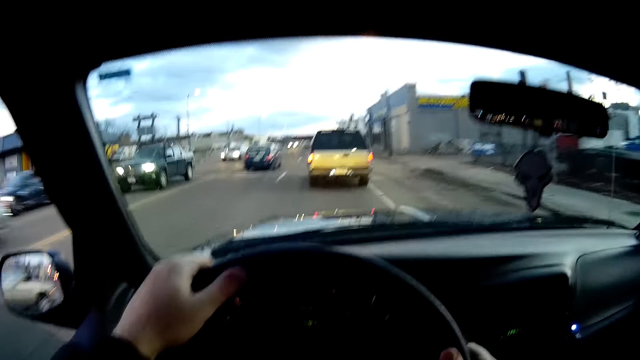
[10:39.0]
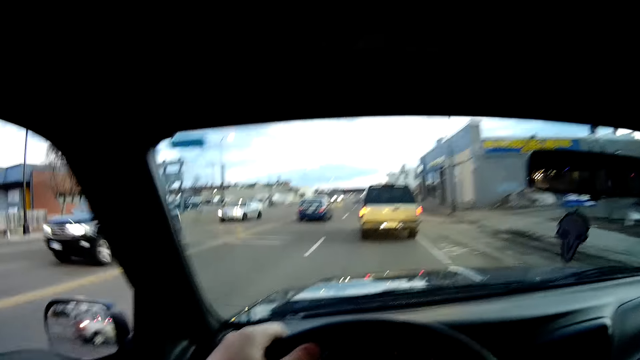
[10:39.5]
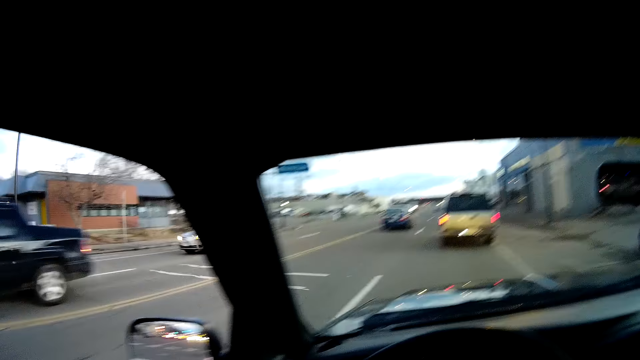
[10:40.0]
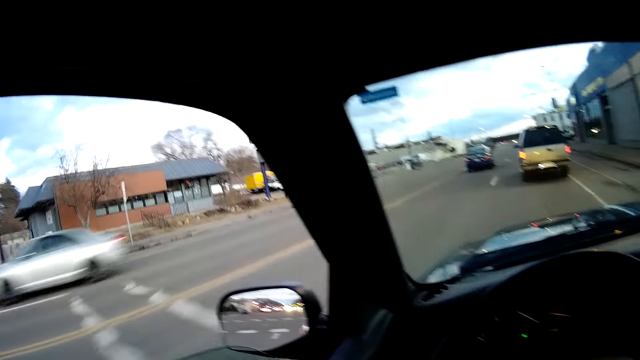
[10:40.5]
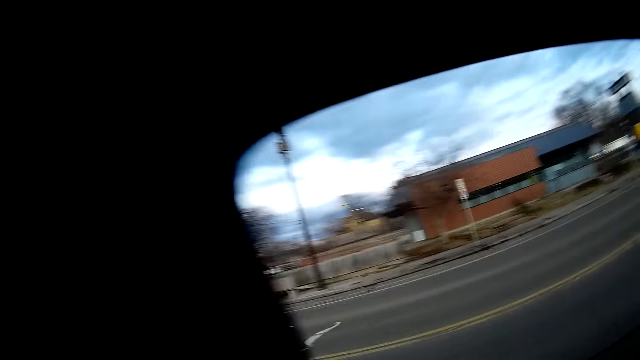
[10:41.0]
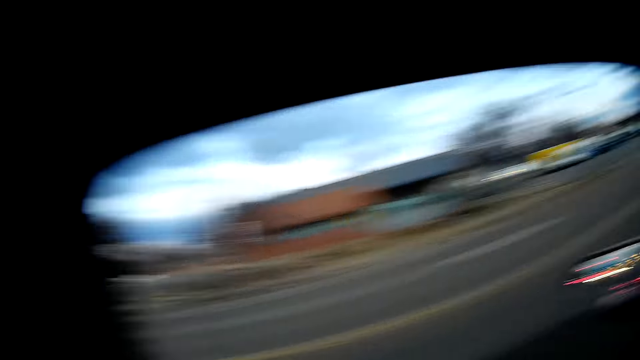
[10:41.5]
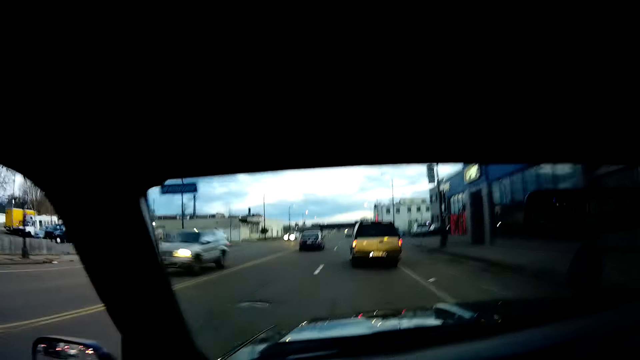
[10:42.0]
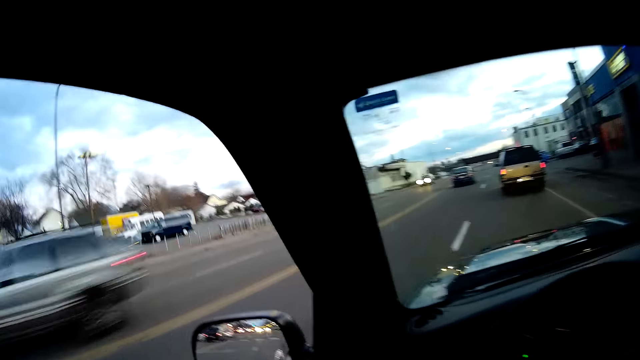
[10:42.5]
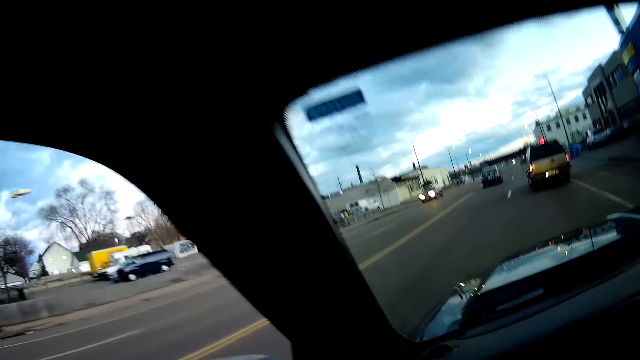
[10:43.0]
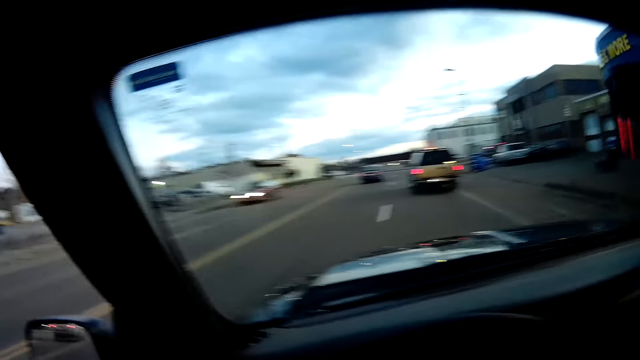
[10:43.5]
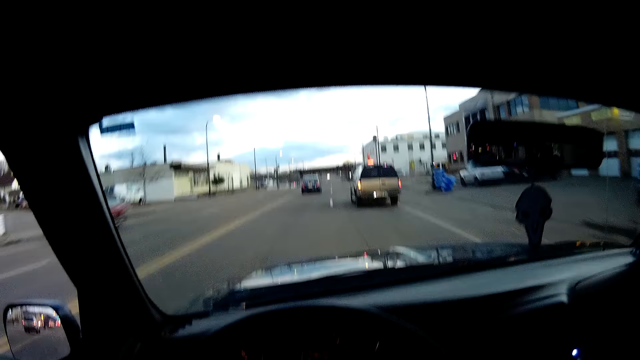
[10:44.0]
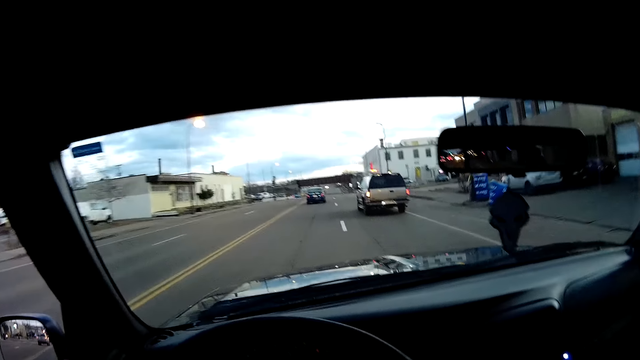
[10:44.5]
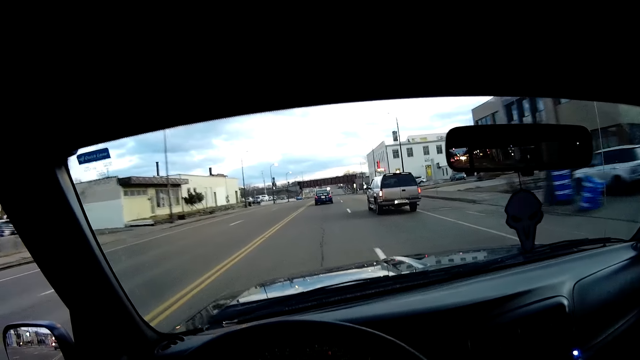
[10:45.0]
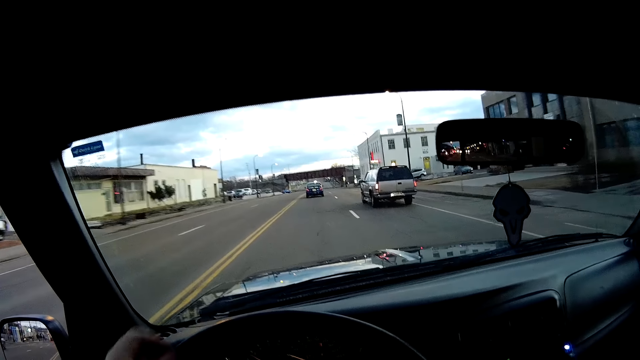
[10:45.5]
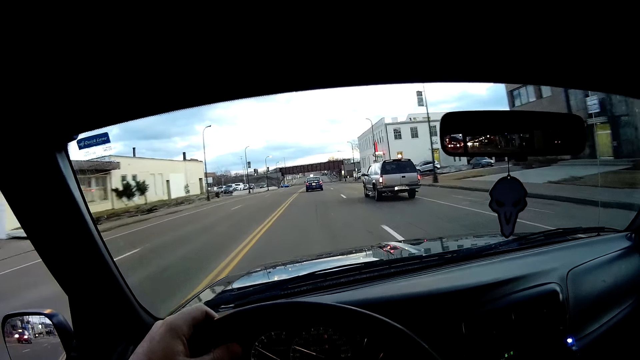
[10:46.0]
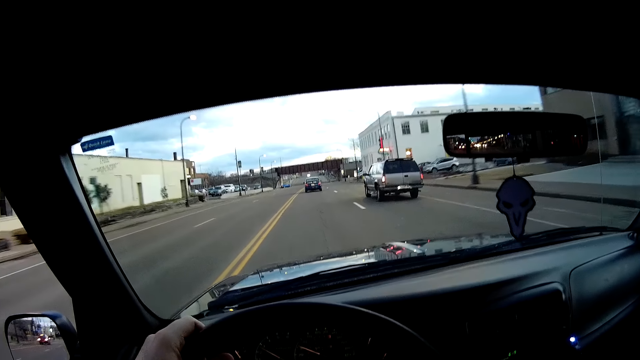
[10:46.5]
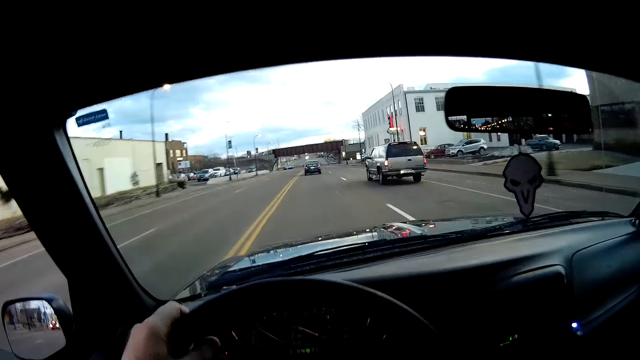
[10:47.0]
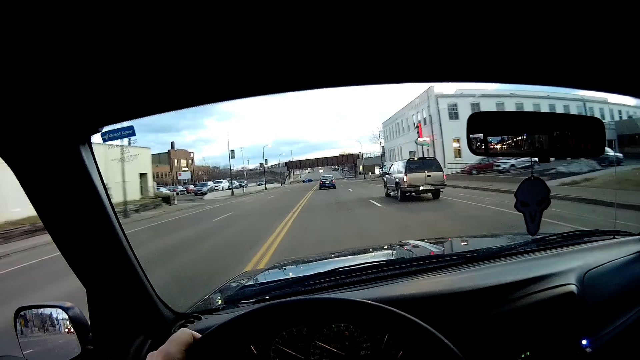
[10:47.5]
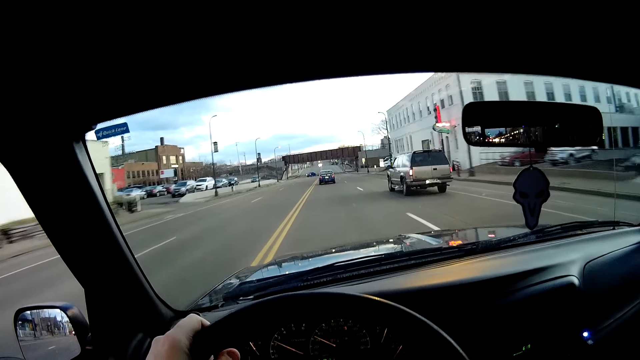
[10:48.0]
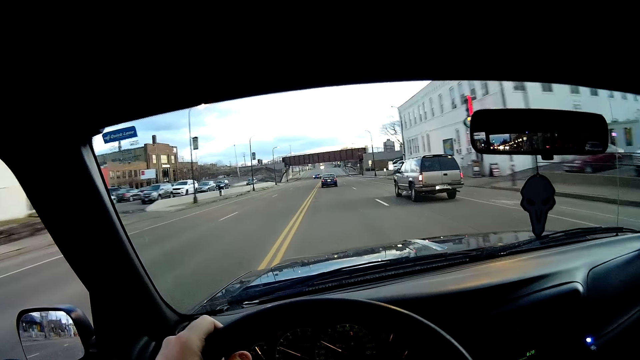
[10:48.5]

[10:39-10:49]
The camera wearer looks around. They drive.

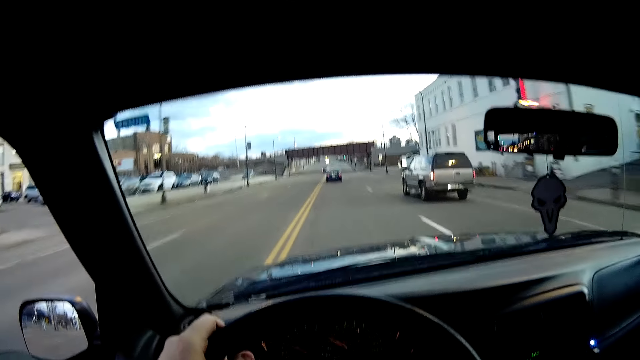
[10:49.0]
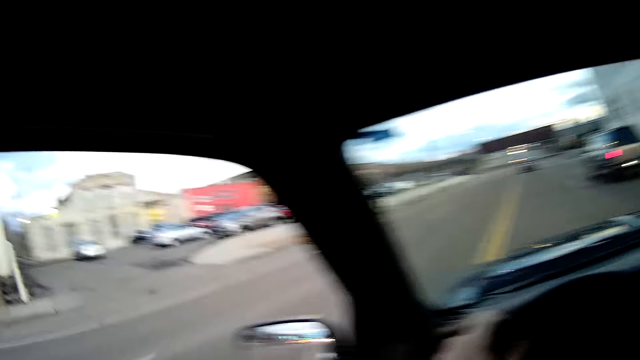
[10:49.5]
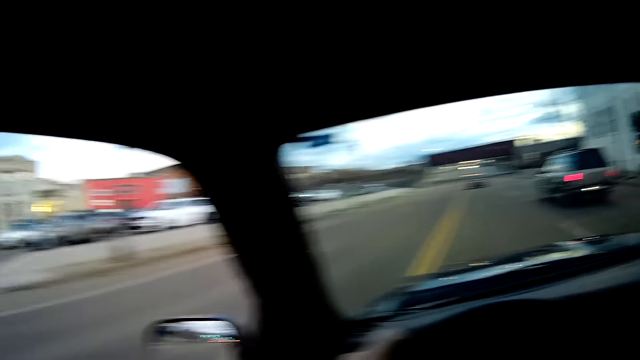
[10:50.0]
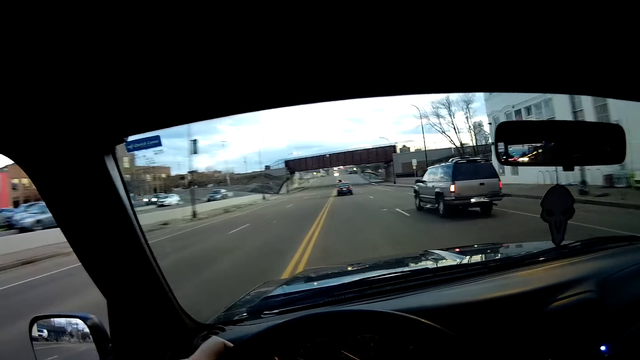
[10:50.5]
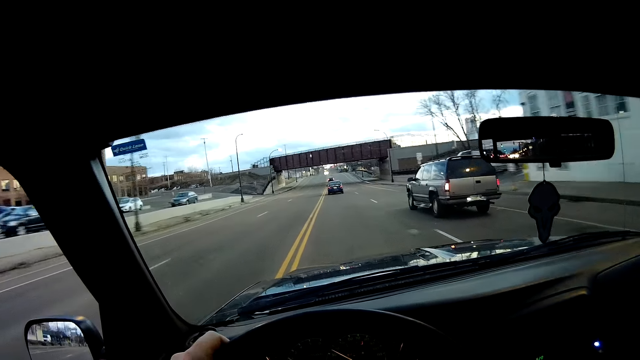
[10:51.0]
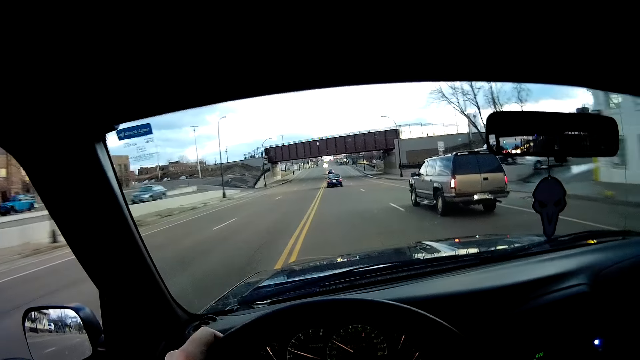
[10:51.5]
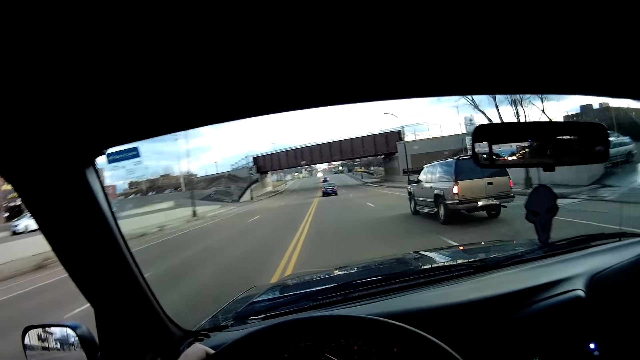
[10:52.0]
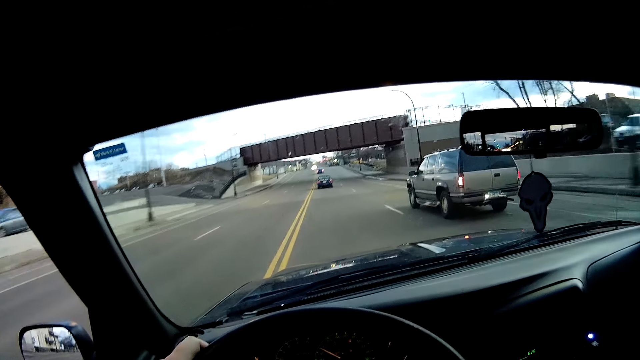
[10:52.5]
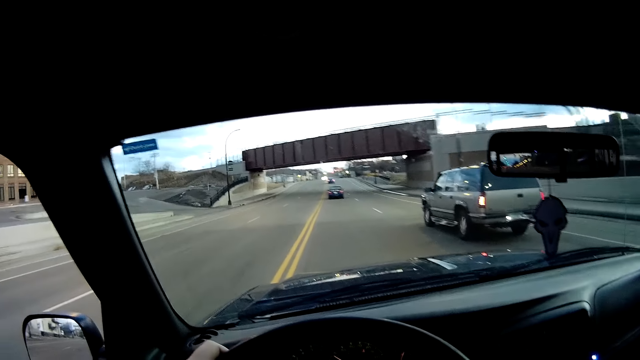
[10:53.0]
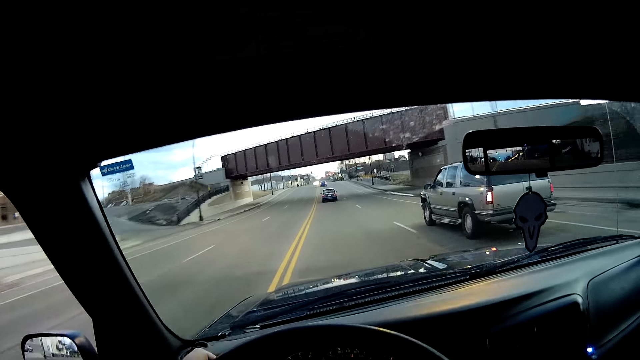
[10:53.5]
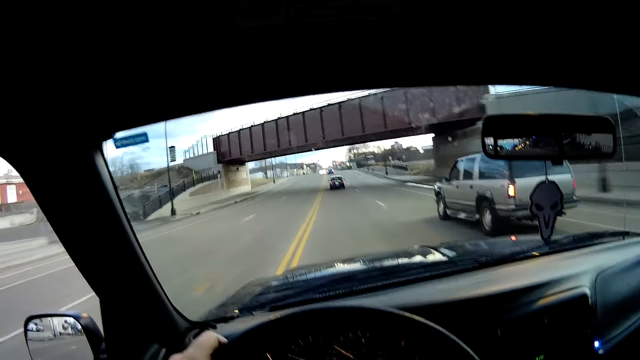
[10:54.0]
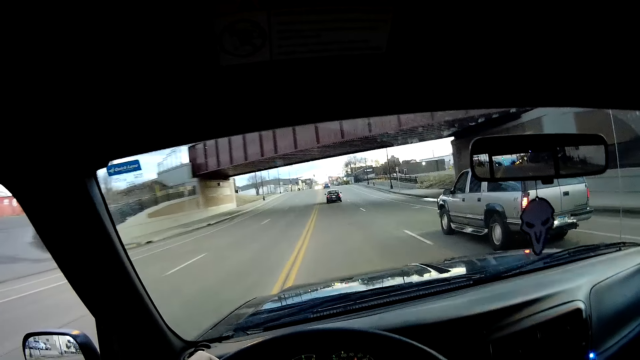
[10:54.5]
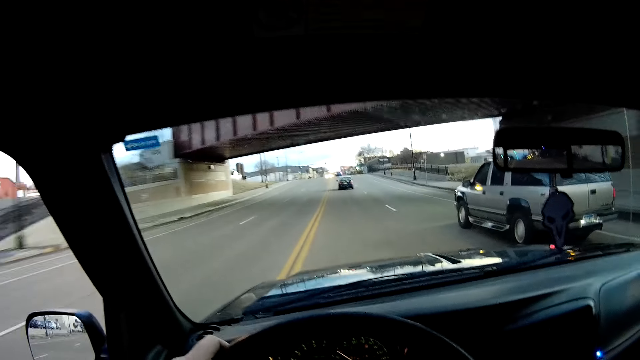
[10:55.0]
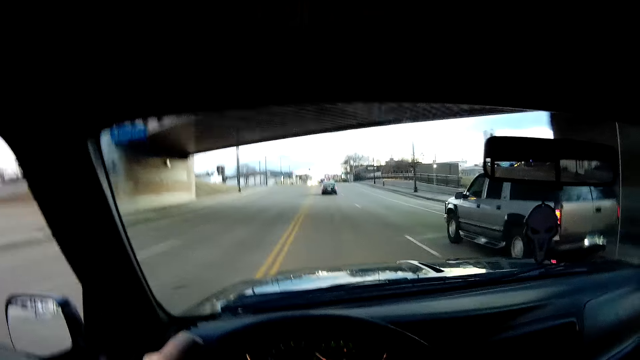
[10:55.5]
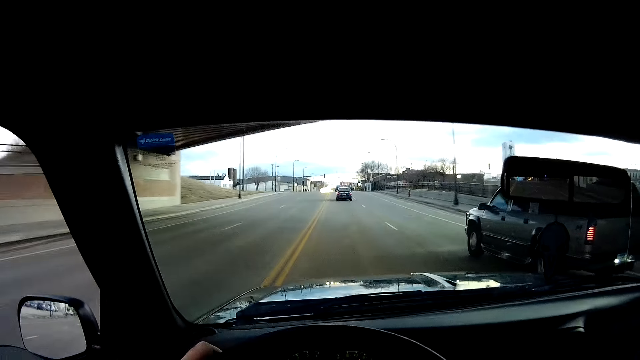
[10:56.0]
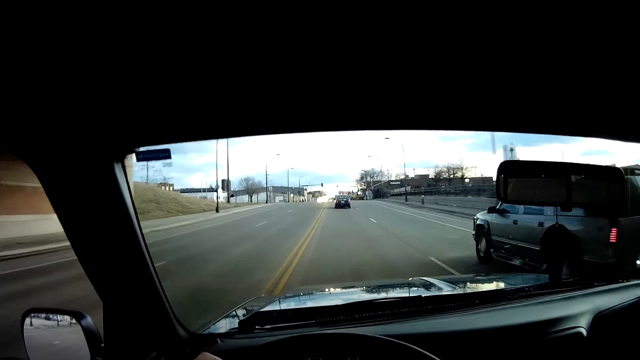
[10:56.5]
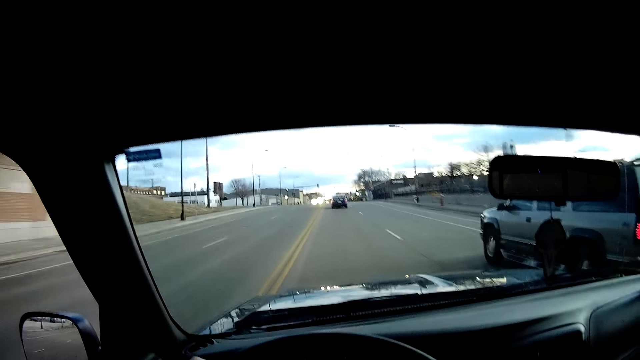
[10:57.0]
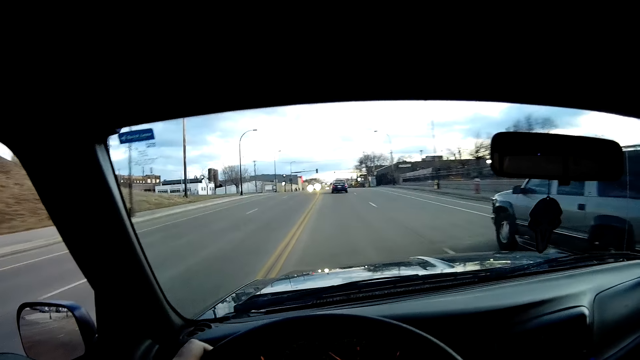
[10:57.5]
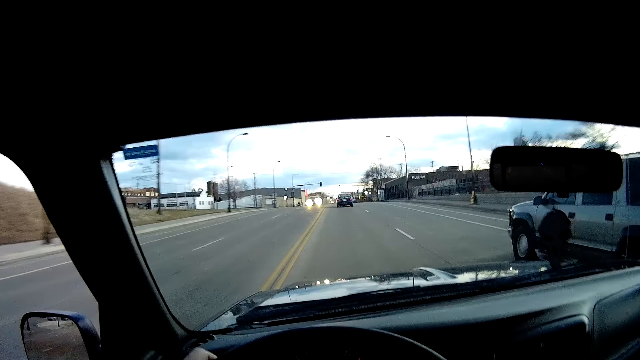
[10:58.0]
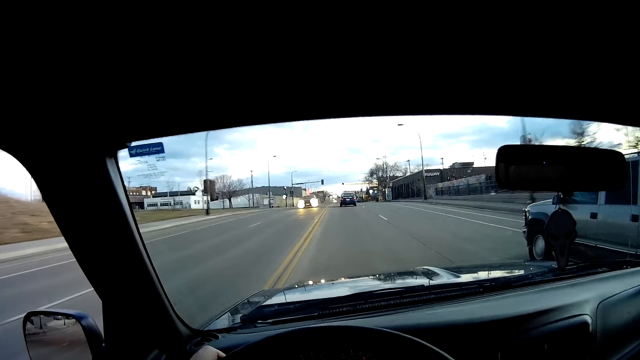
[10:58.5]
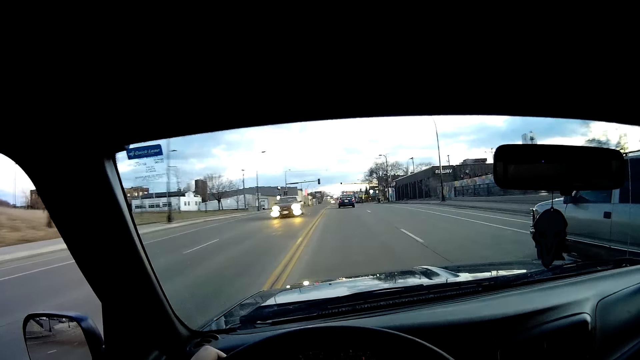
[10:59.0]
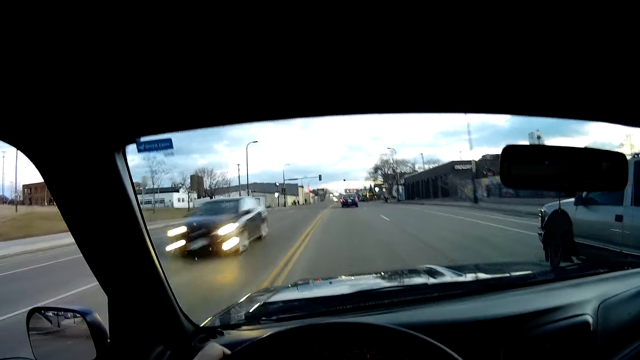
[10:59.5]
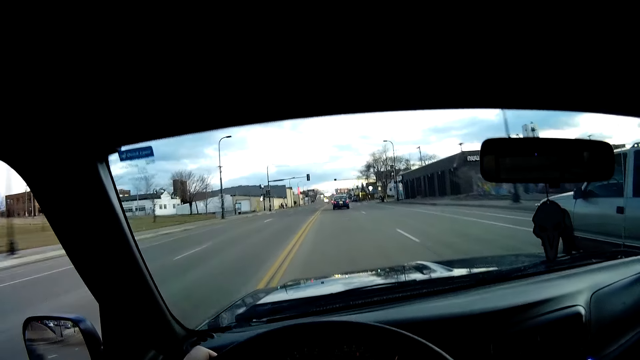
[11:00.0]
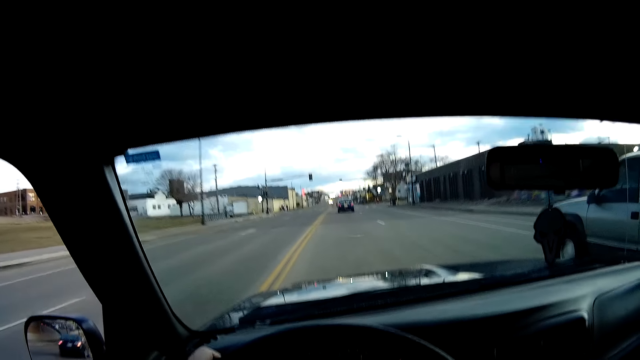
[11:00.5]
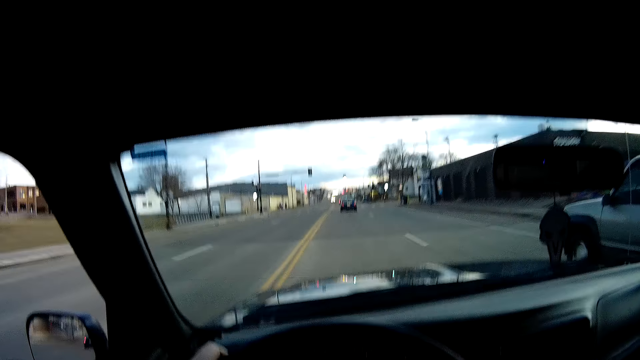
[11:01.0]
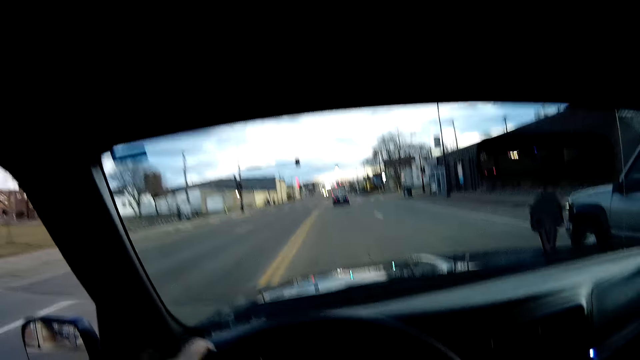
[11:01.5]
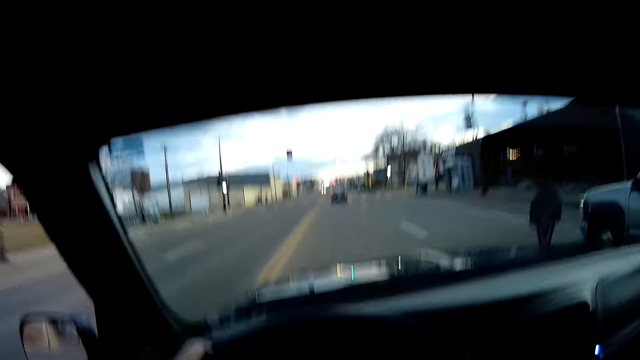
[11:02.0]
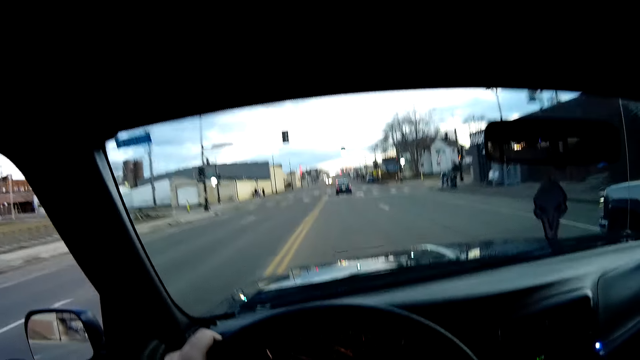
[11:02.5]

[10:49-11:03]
The camera wearer looks around. They drive.
